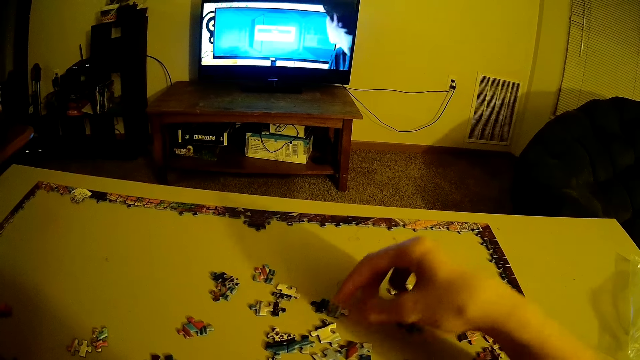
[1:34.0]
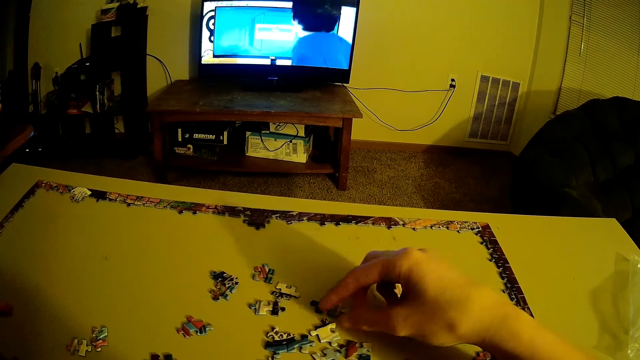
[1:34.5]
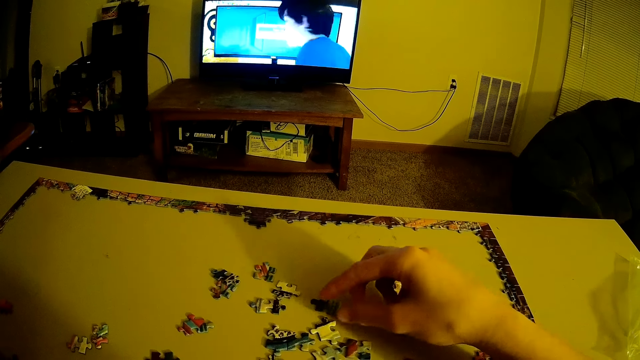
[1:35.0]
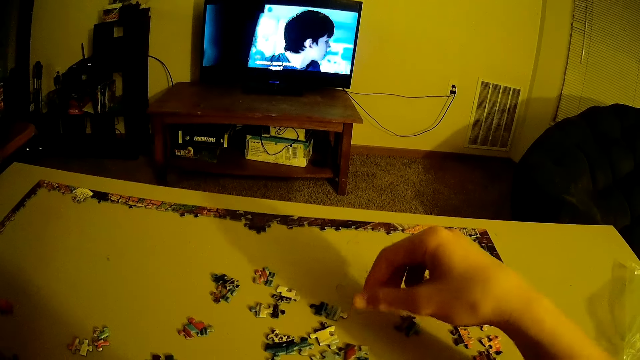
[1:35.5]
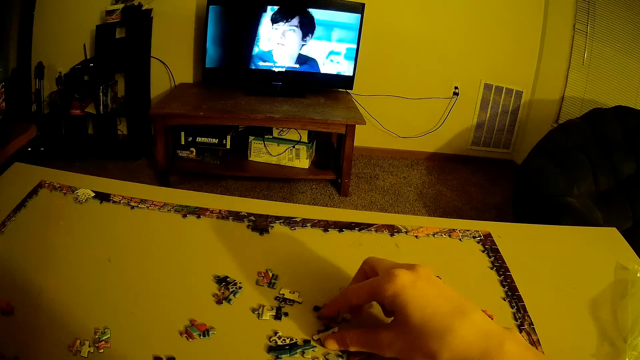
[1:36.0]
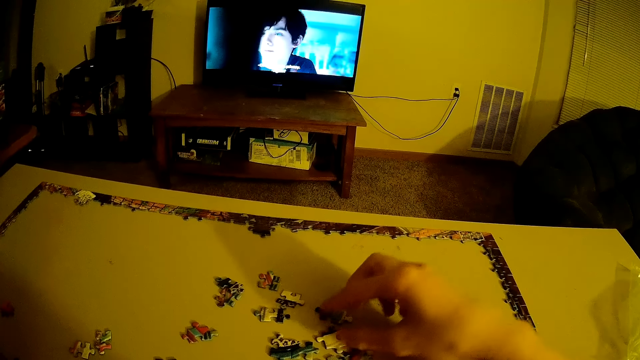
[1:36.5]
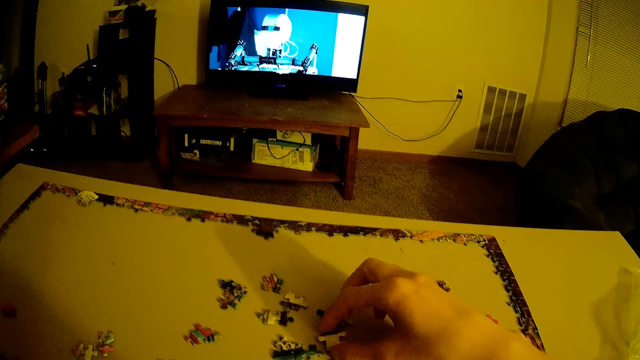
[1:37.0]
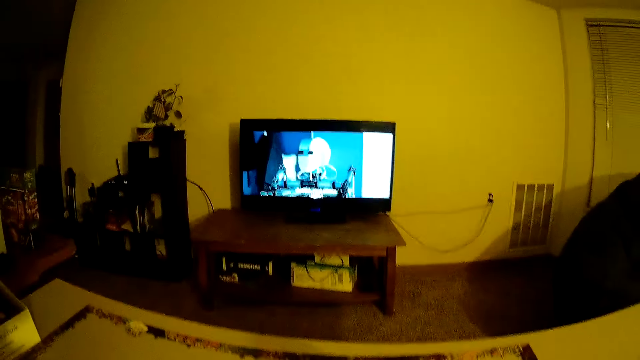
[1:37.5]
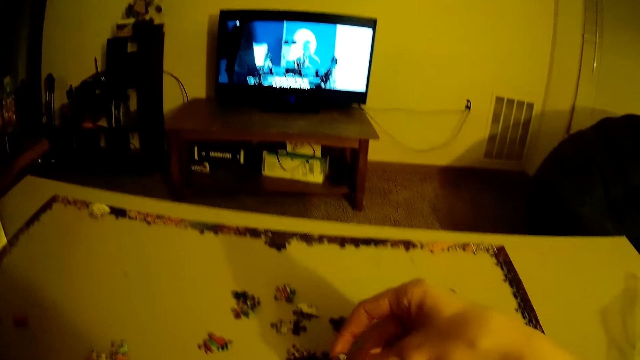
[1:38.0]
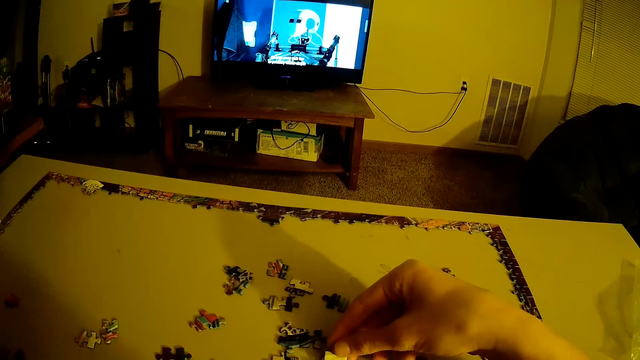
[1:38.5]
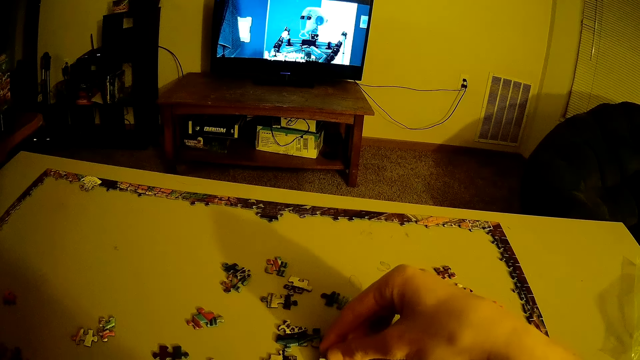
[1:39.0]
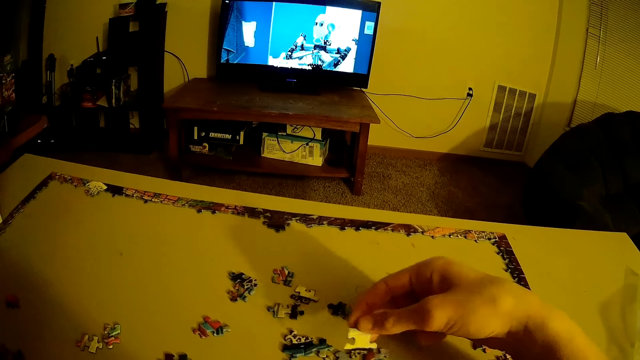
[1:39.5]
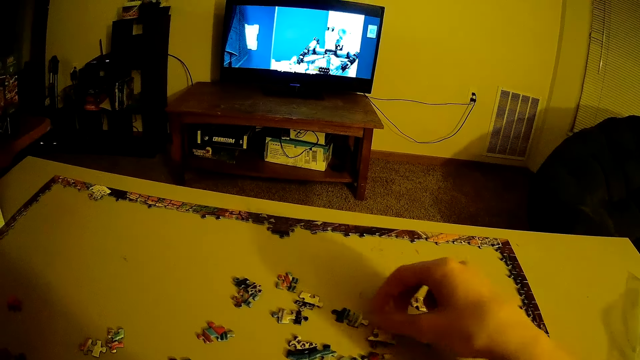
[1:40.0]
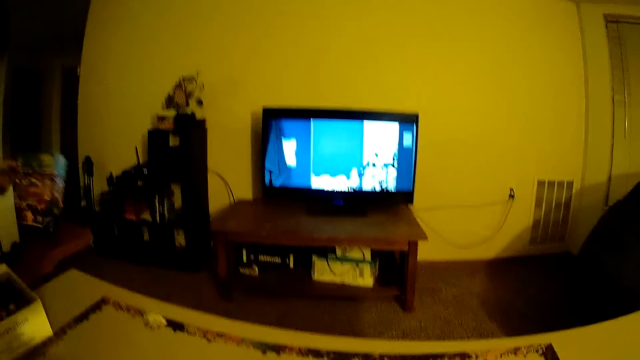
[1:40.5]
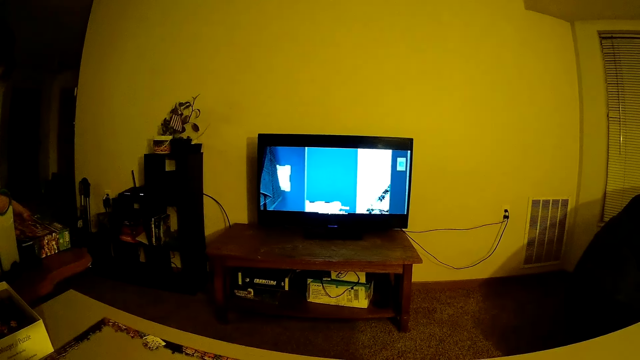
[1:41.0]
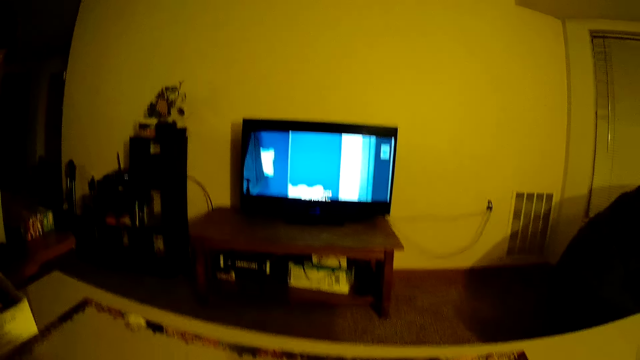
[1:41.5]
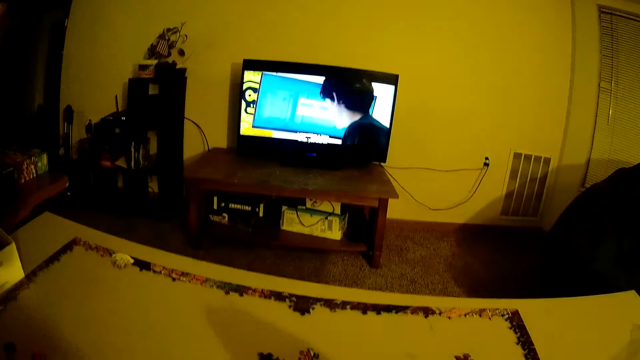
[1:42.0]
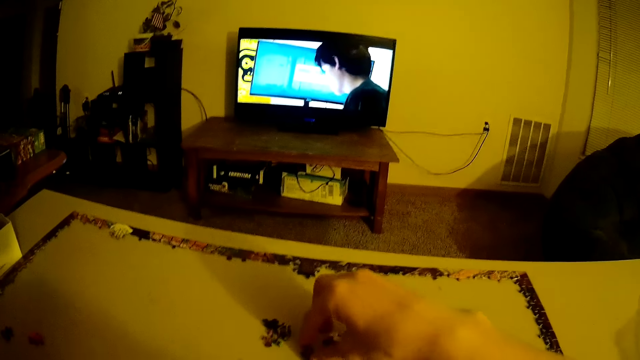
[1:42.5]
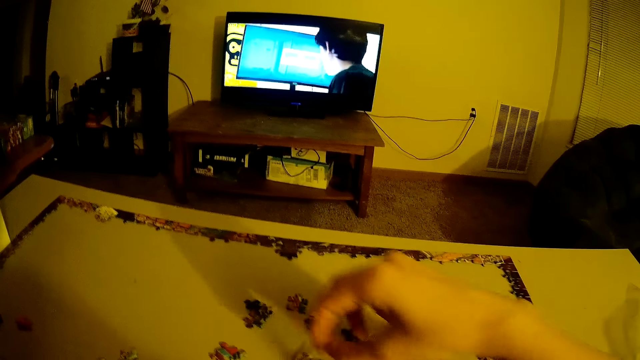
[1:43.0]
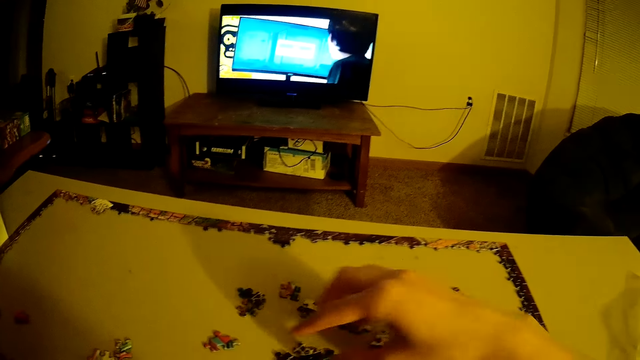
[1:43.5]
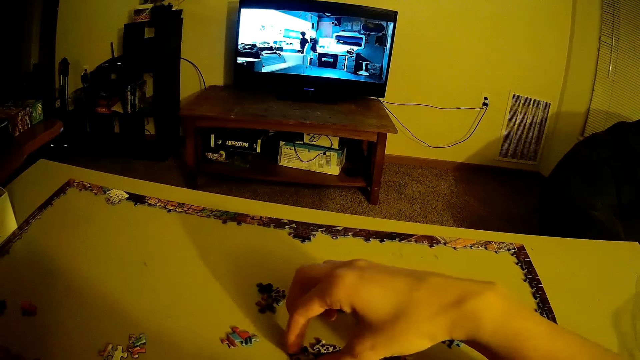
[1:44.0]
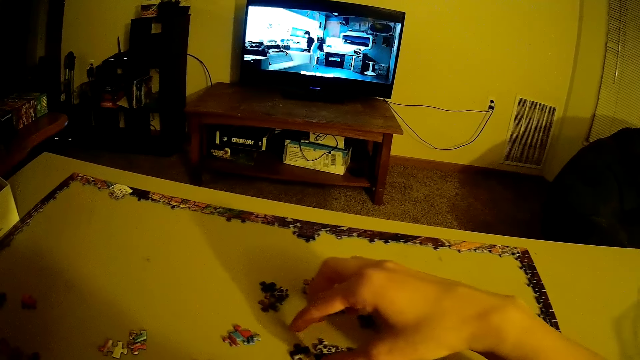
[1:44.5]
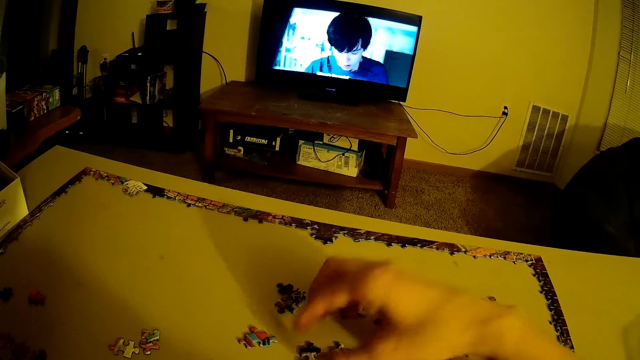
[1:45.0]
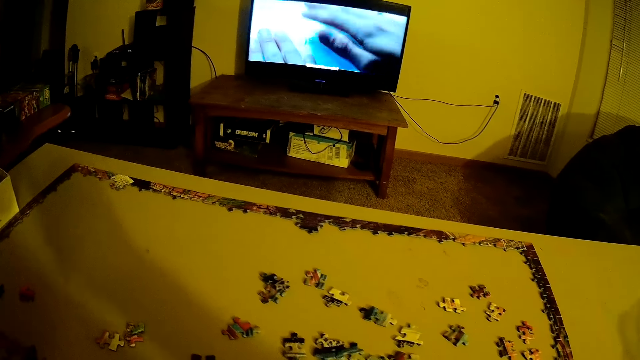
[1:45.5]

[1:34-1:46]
The camera wearer takes a puzzle piece. They put the puzzle piece on the table.

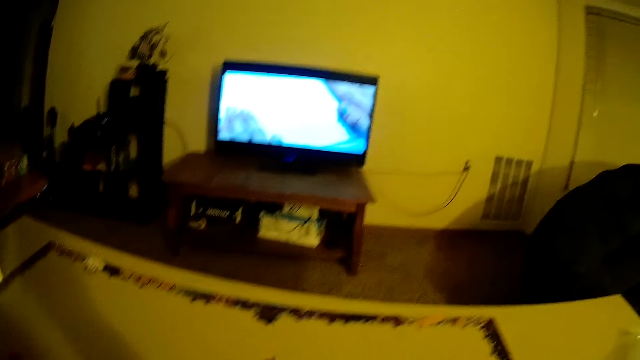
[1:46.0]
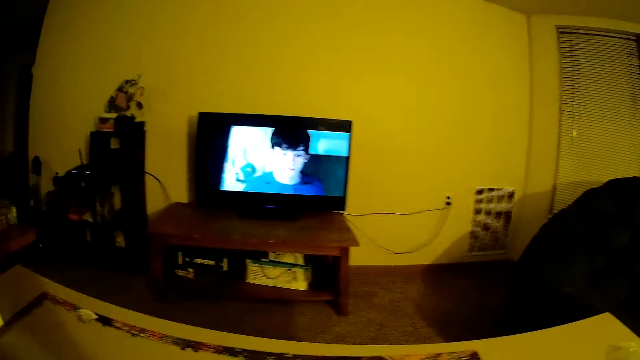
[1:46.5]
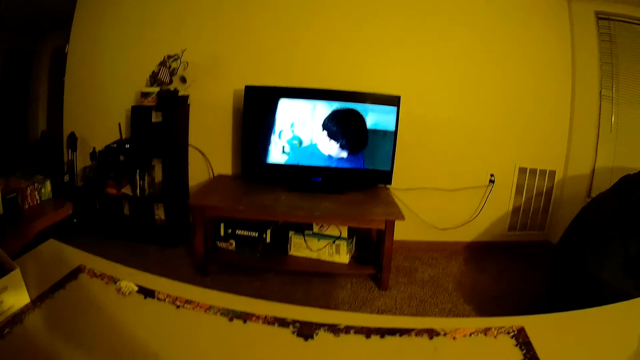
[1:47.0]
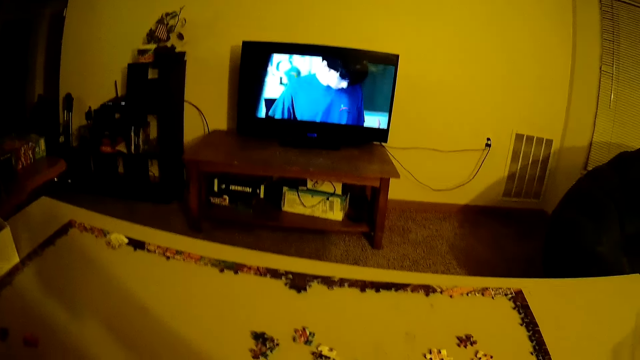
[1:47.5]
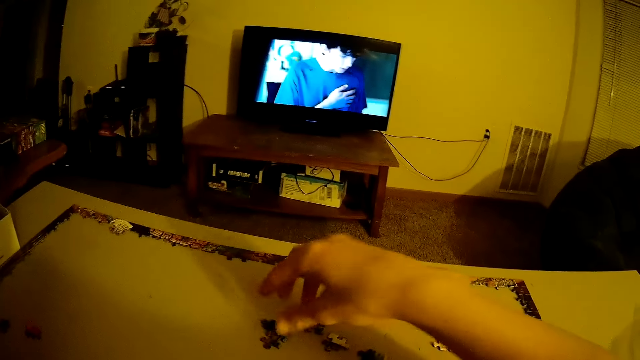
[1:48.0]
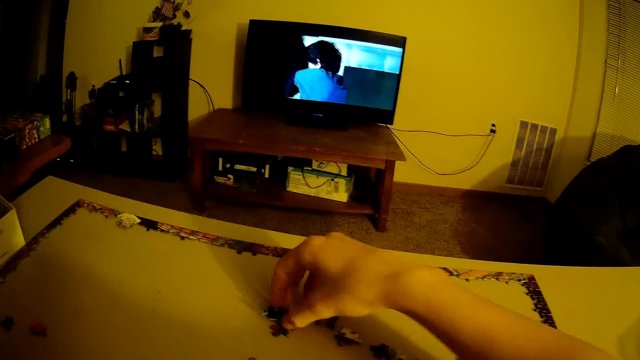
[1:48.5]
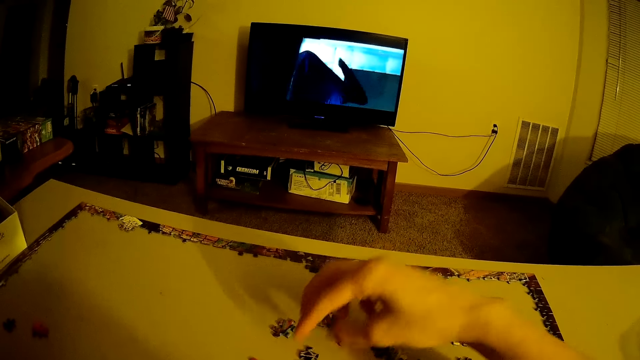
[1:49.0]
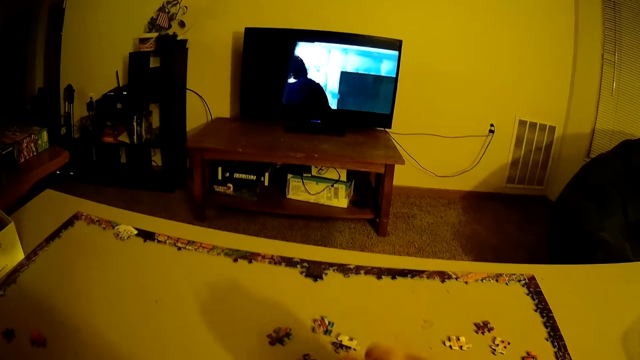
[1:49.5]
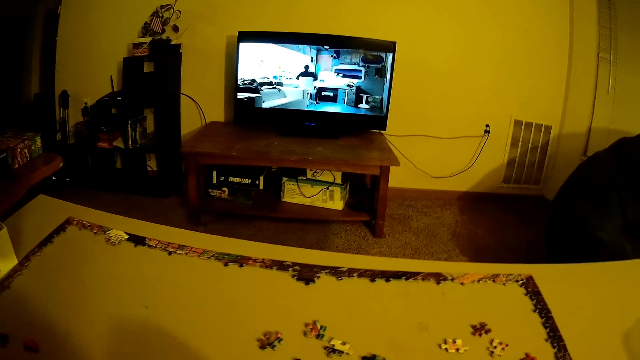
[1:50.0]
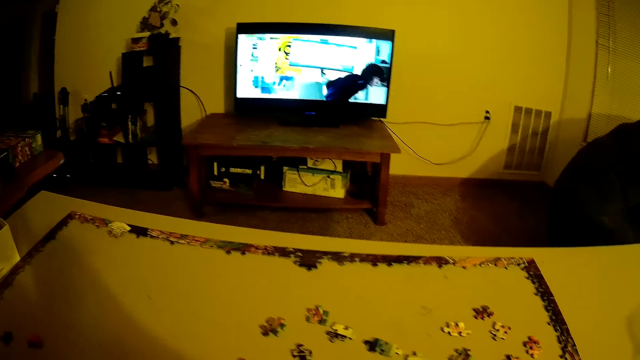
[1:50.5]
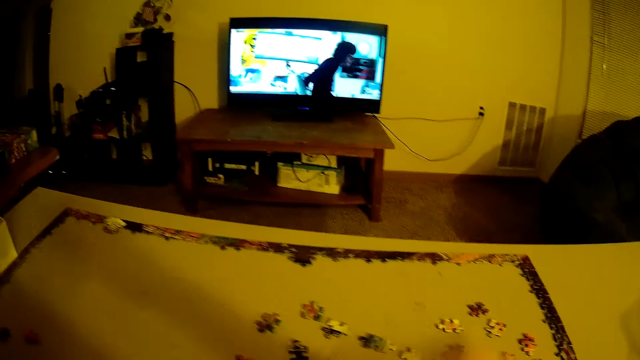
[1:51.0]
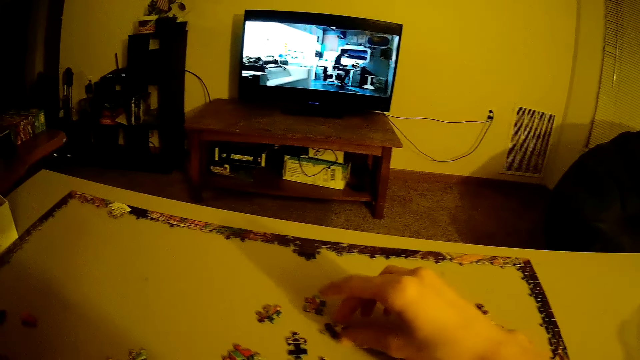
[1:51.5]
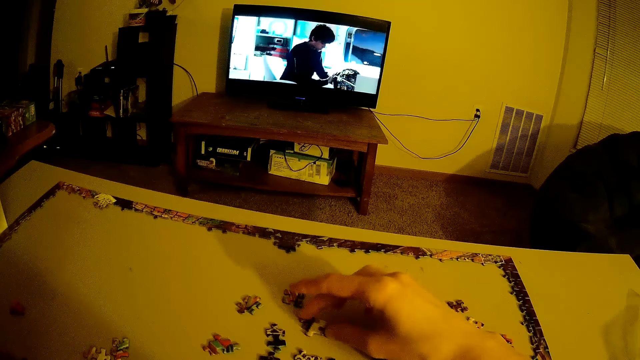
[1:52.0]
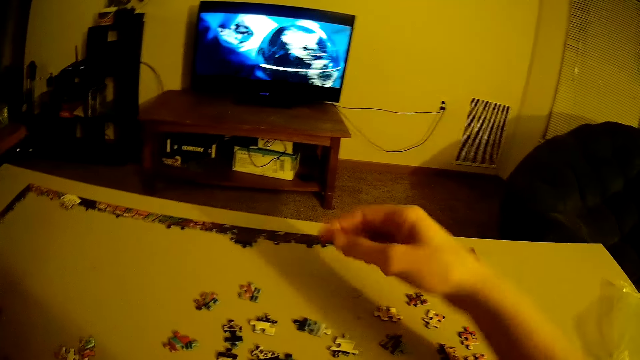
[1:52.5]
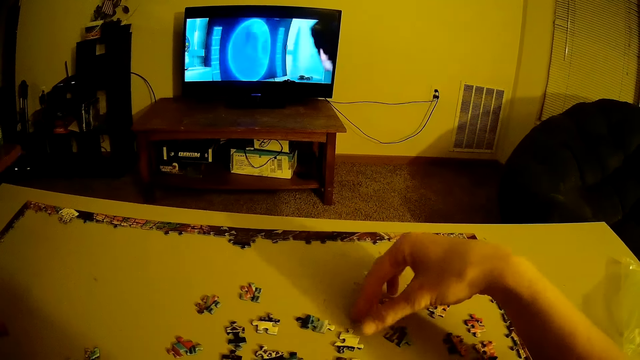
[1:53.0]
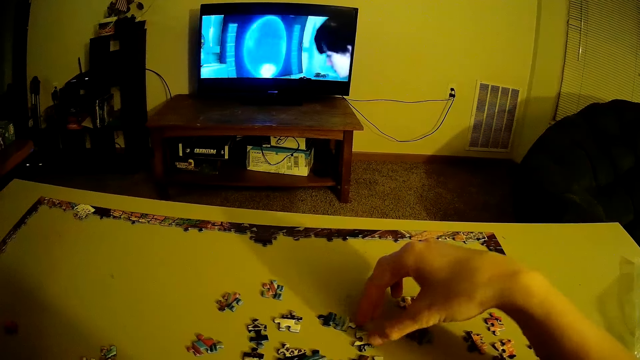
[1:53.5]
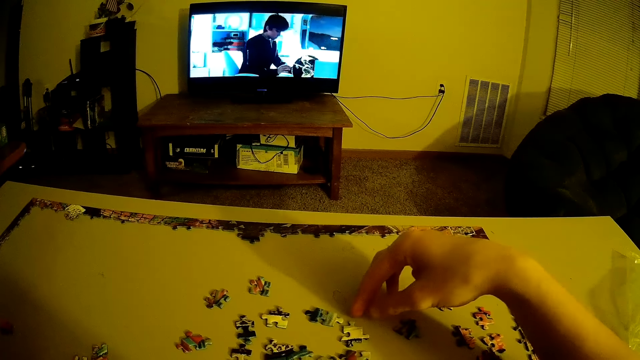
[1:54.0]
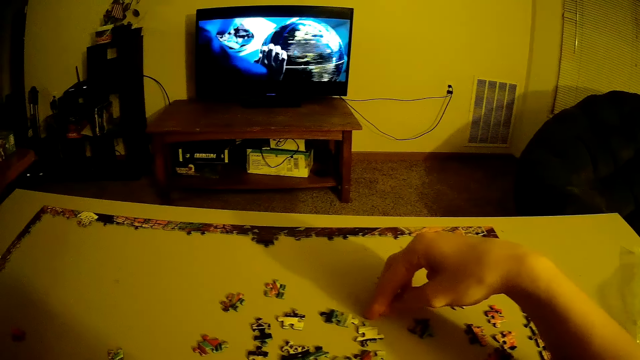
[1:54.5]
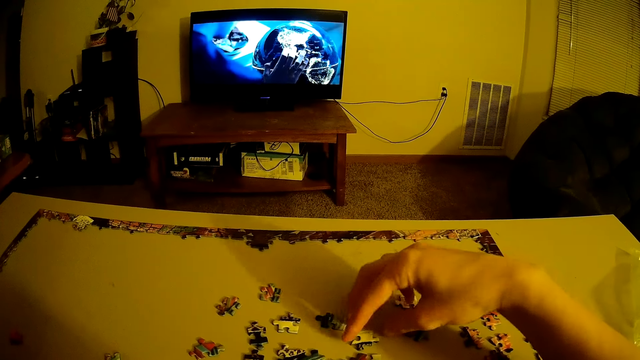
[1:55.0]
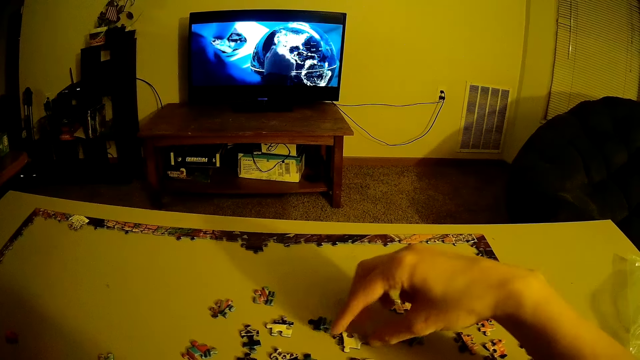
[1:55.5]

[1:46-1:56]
The camera wearer takes a puzzle piece. They arrange all the beads. They put the puzzle pieces together.
